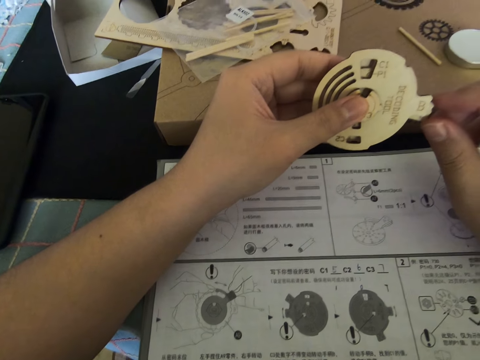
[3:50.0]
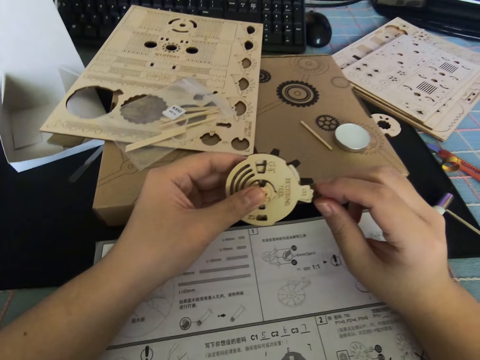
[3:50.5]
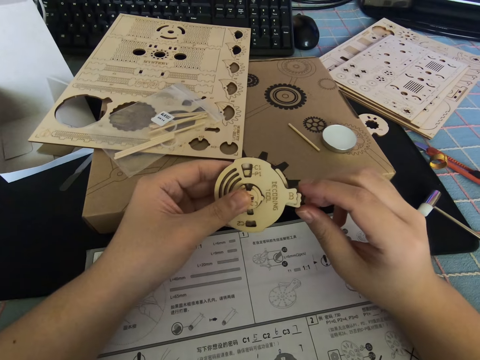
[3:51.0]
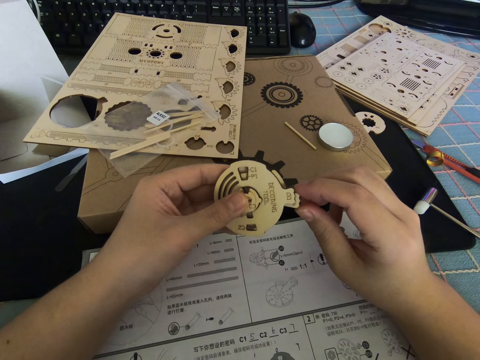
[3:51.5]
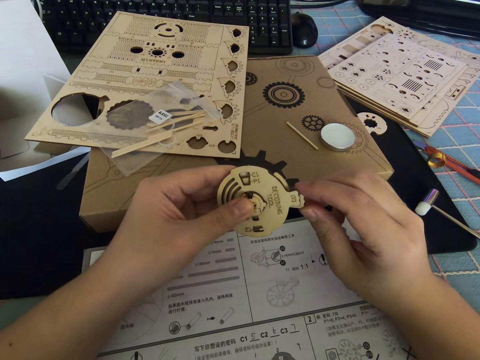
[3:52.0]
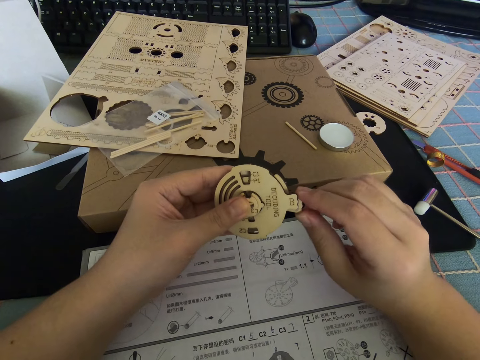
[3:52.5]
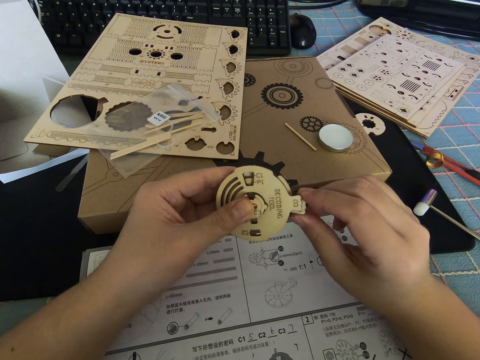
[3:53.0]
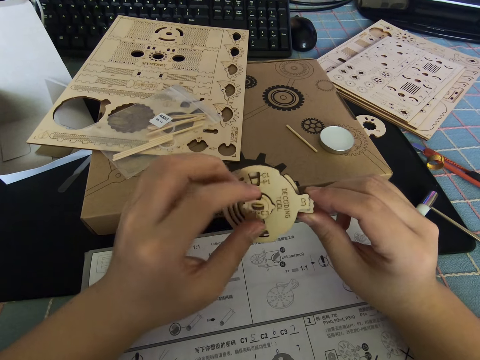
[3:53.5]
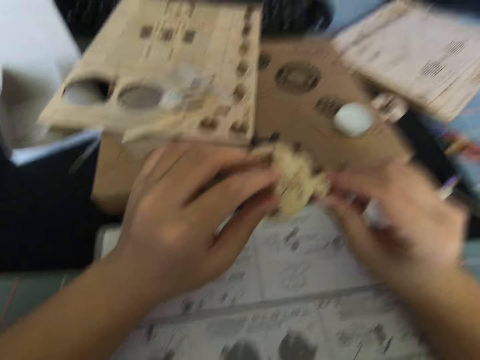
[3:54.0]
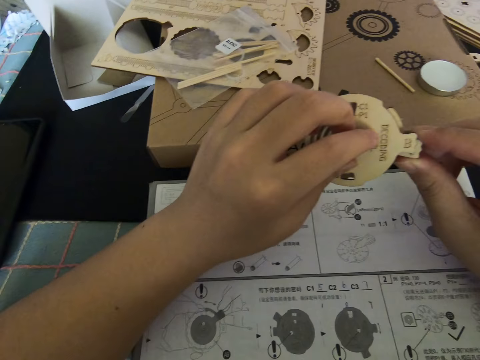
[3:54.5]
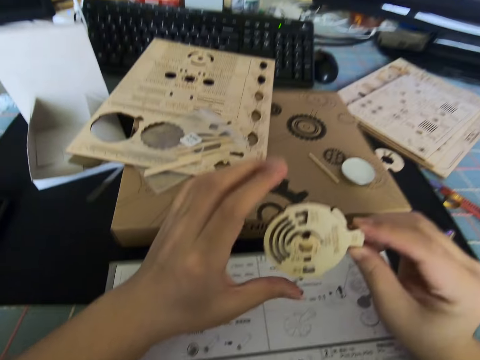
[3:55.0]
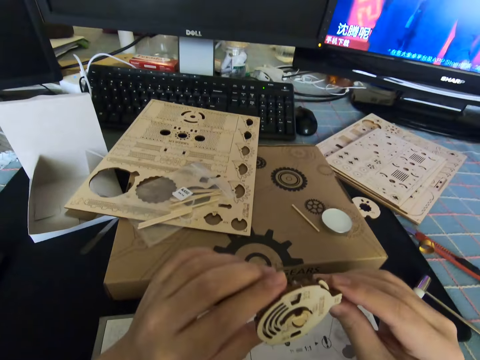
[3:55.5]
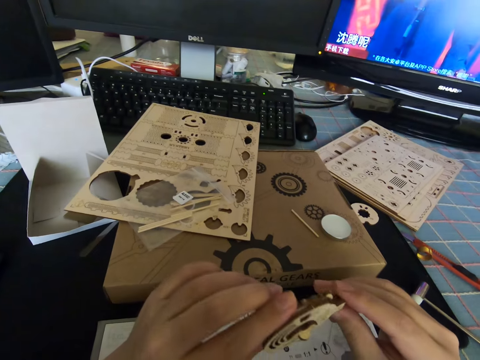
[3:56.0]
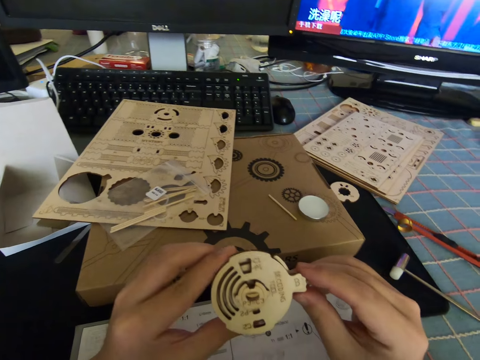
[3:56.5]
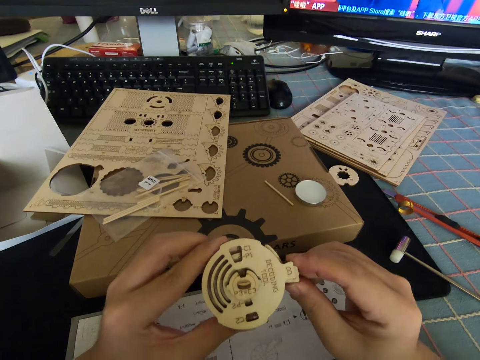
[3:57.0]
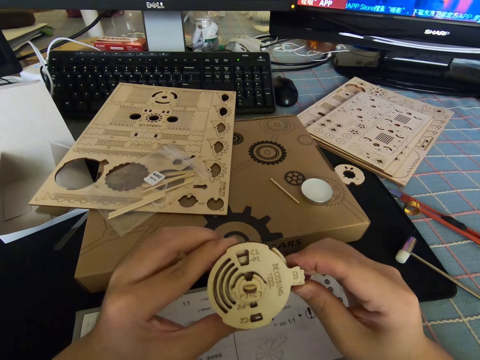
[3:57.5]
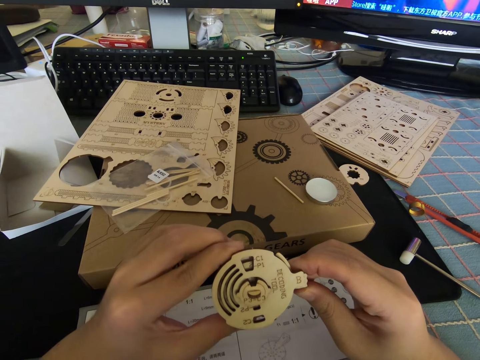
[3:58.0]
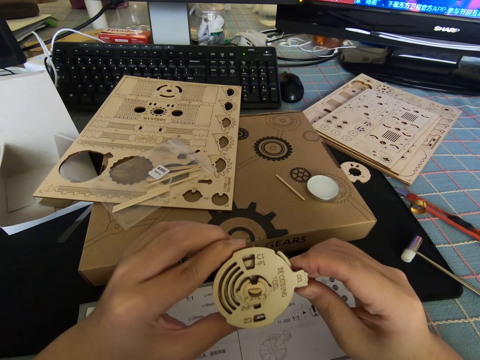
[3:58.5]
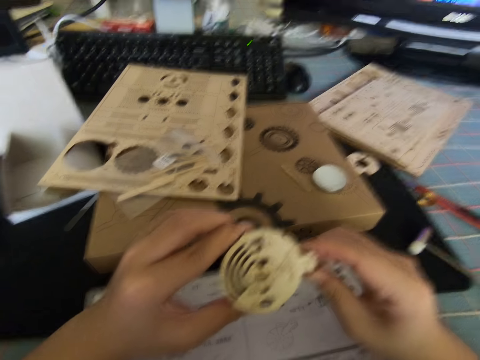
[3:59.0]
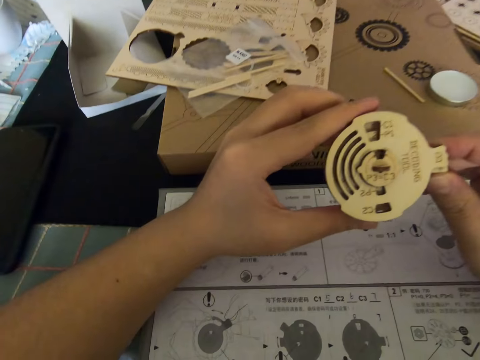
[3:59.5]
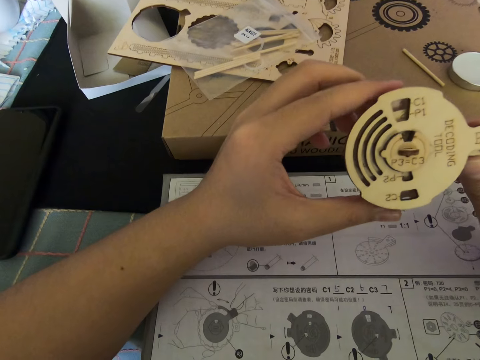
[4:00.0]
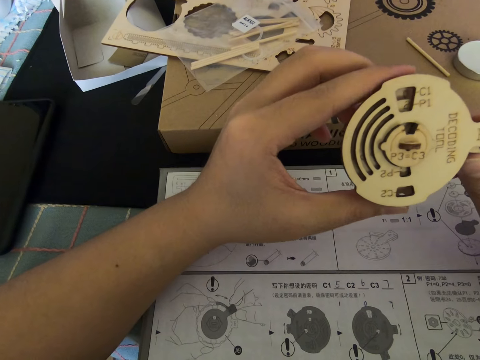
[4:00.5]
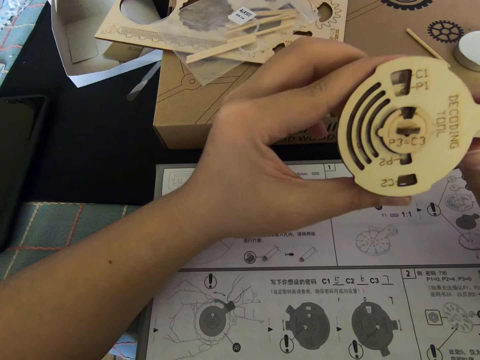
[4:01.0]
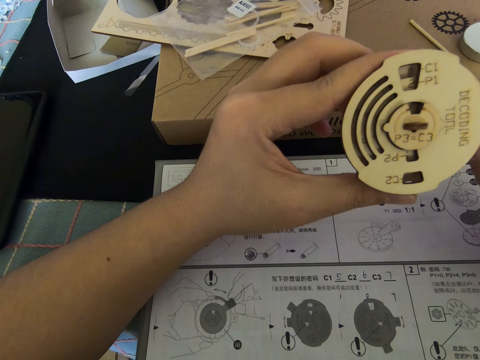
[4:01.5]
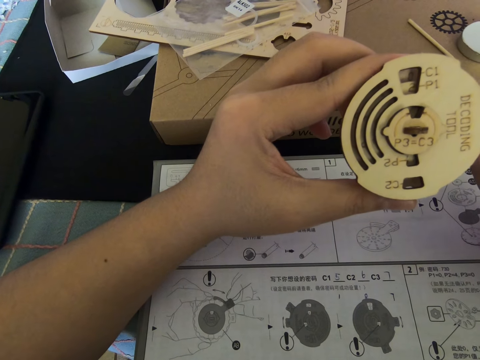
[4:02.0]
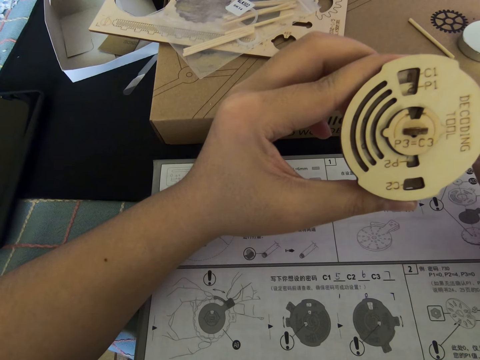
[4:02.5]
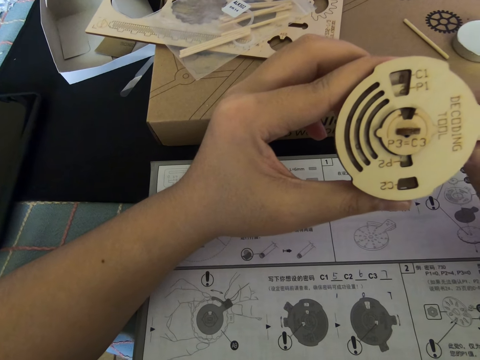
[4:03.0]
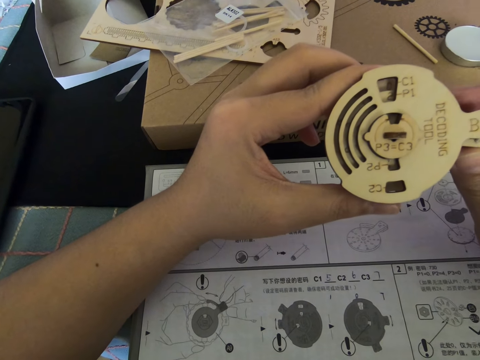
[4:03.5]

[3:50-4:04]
The camera wearer stares at the manual. He holds the cutout with both his hands. He stares at the cutout. He holds the middle part of the cutout. He reads the manual. He stares at the cutout. He reads the manual.

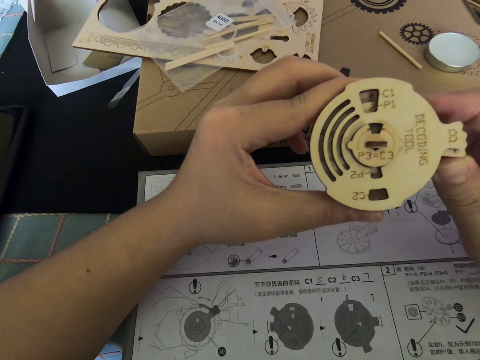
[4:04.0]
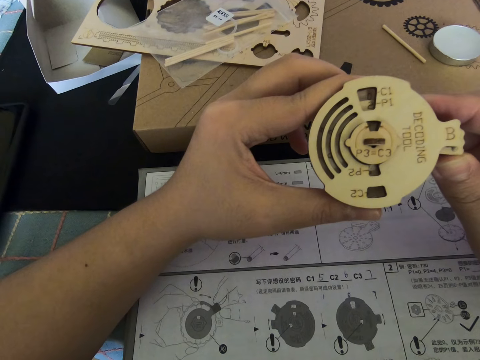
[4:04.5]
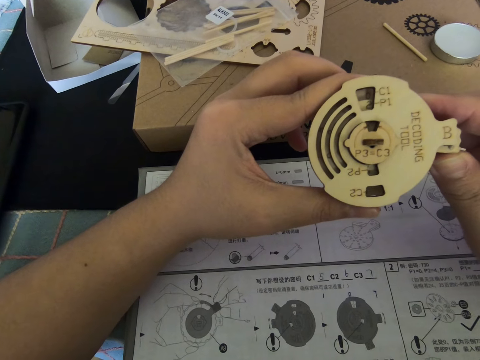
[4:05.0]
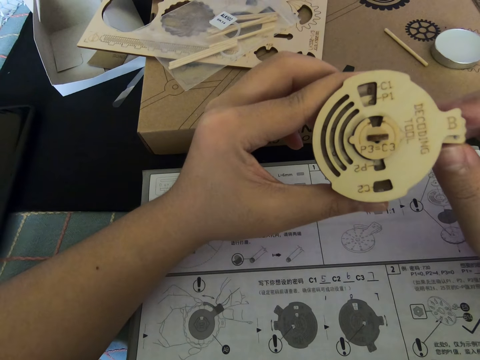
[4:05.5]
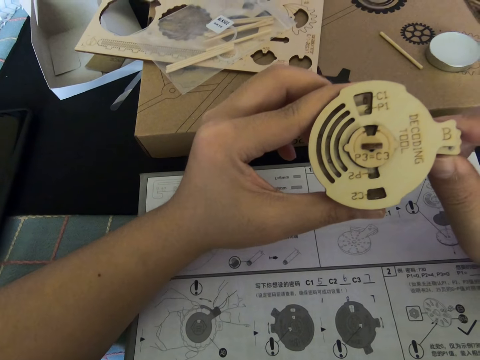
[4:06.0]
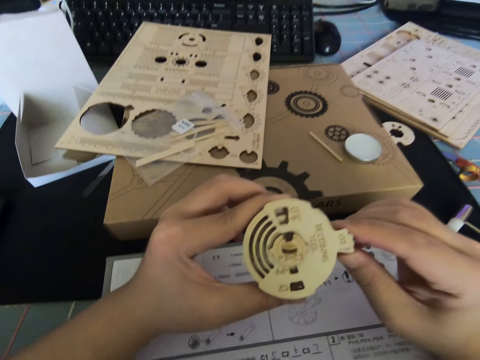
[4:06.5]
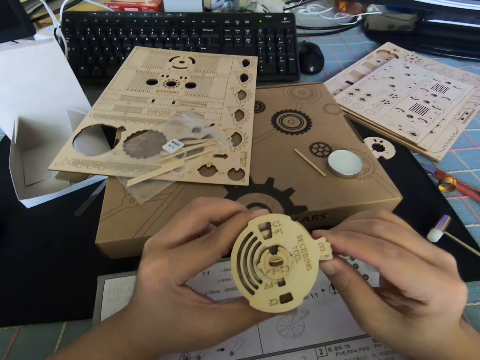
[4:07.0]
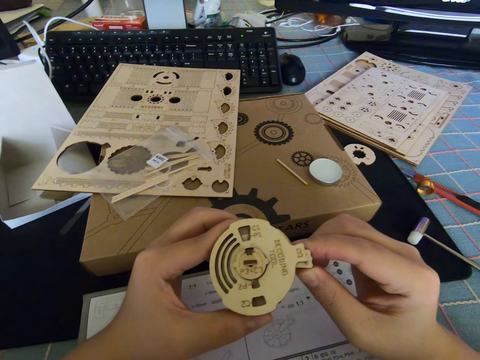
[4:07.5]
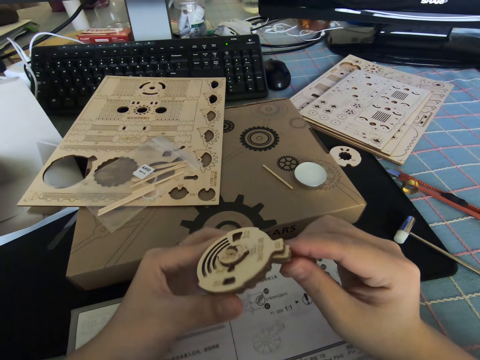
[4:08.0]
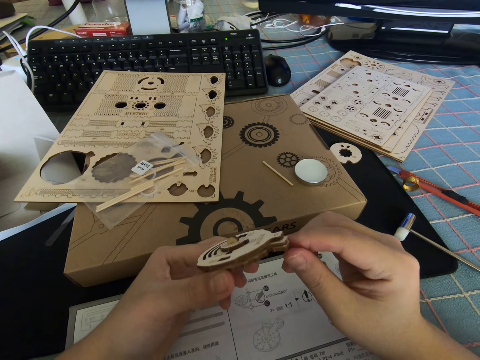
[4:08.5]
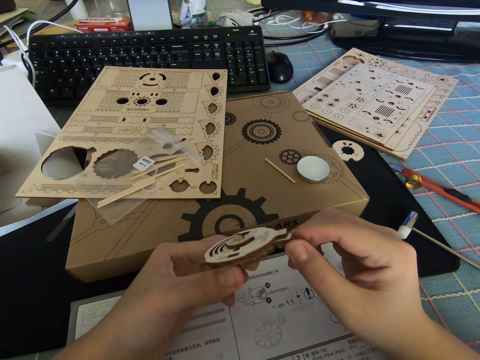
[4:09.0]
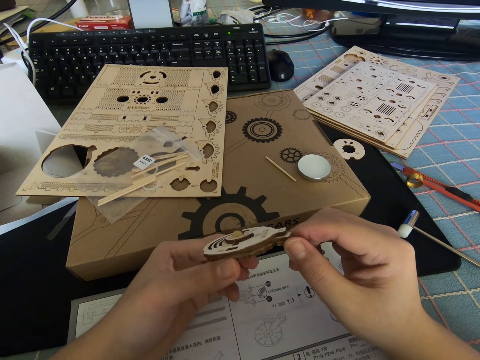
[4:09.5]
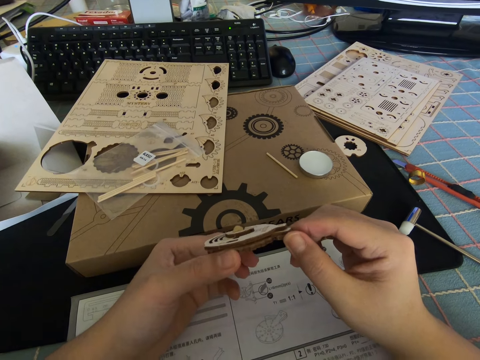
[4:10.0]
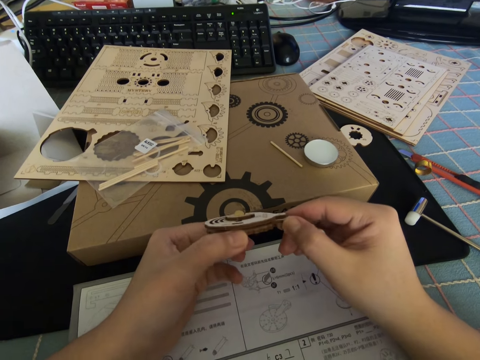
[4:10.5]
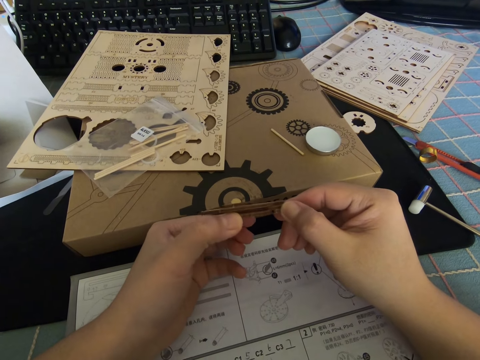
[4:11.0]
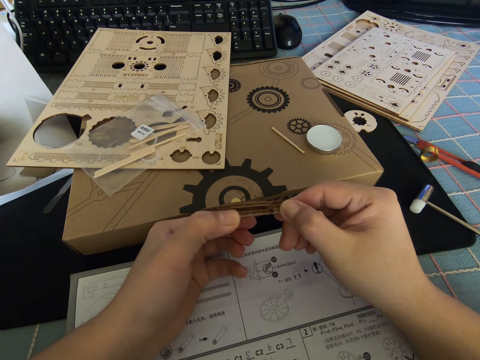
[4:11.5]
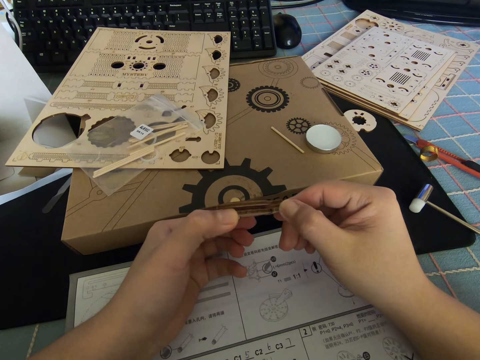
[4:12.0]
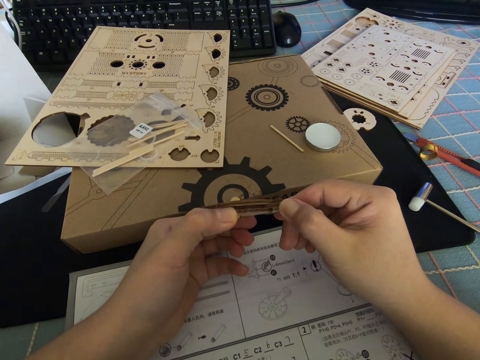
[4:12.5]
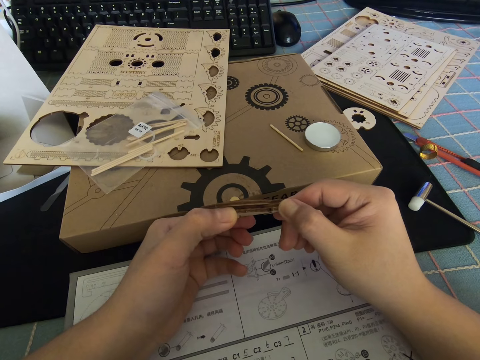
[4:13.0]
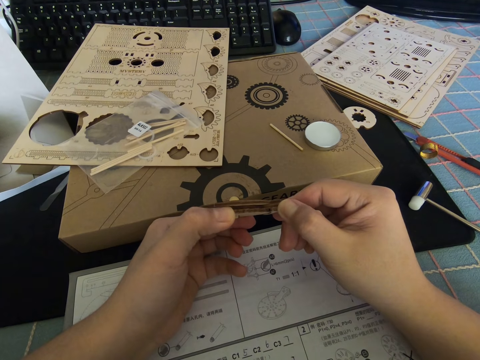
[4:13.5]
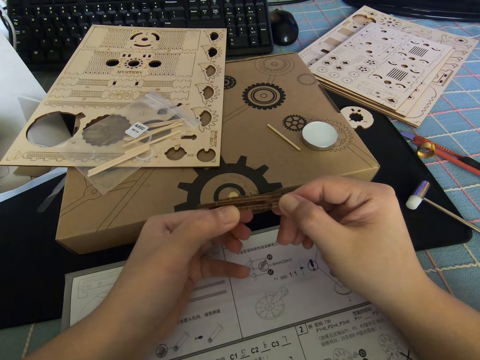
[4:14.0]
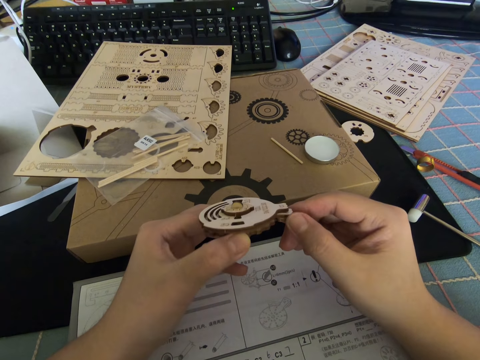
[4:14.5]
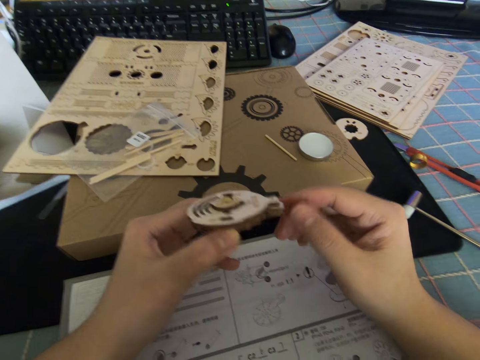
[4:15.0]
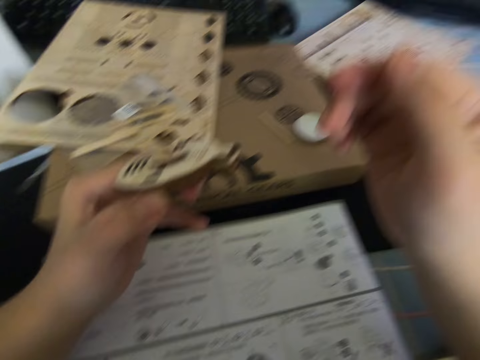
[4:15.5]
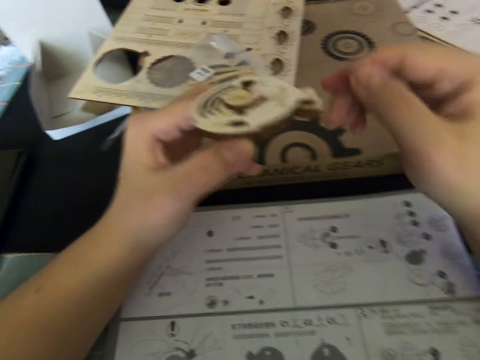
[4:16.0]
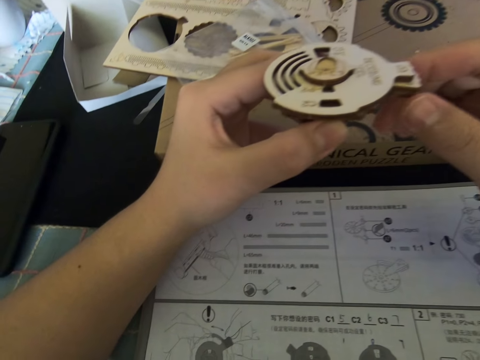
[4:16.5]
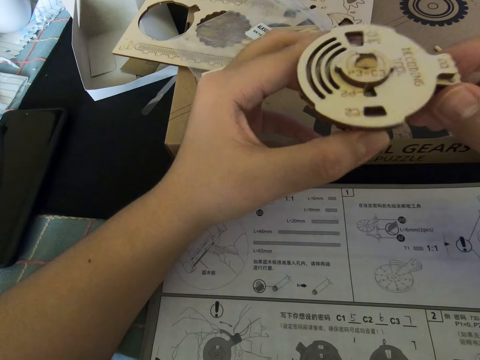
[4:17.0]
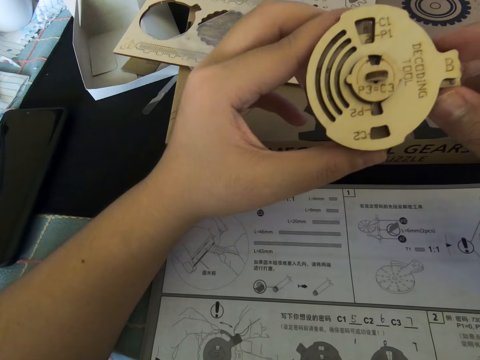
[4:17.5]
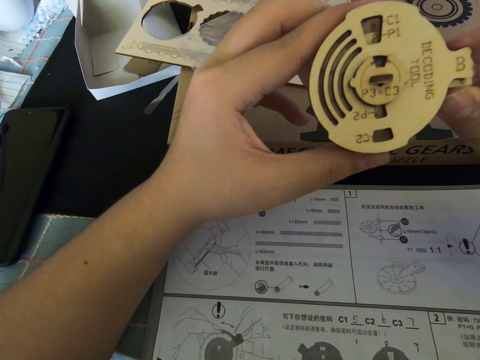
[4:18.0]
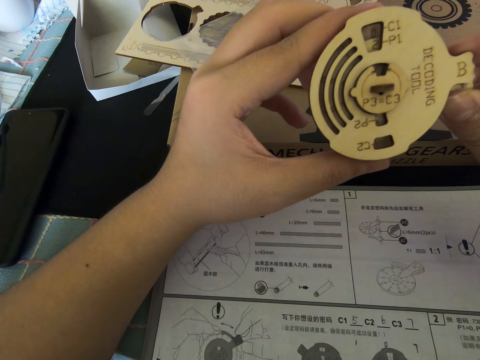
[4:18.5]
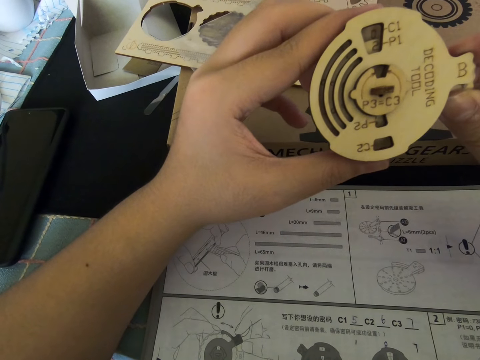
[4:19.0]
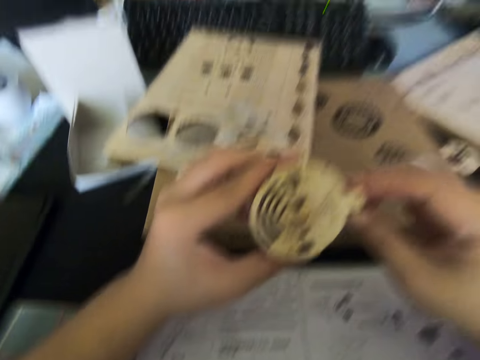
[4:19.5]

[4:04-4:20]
The camera wearer stares at the cutout. He reads the manual. He lets go of the cutout. He reads the manual. He holds the cutout with both his hands. He stares at the cutout.
